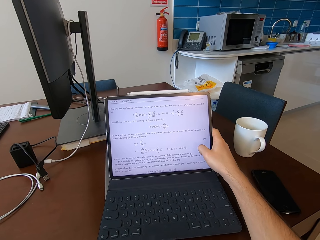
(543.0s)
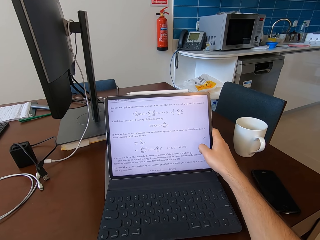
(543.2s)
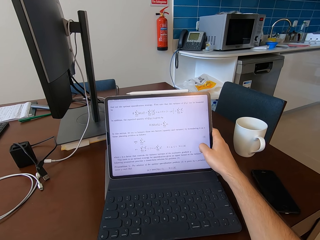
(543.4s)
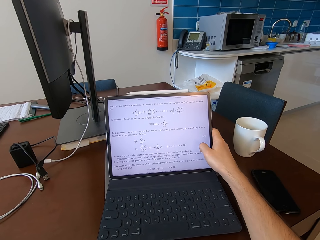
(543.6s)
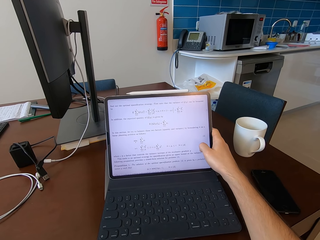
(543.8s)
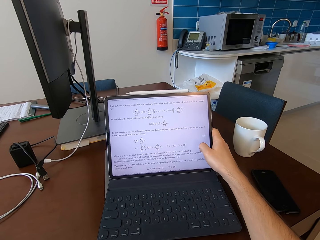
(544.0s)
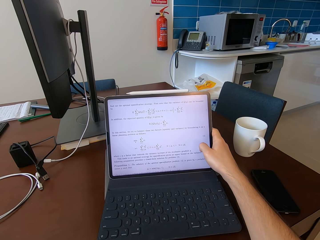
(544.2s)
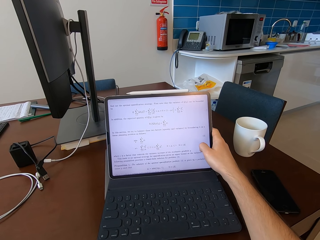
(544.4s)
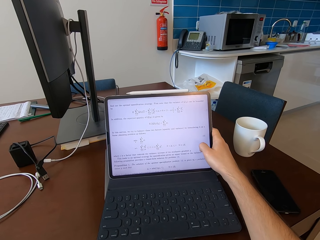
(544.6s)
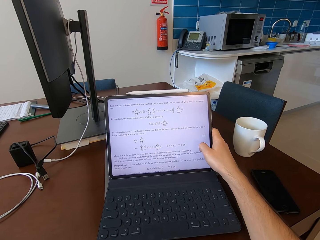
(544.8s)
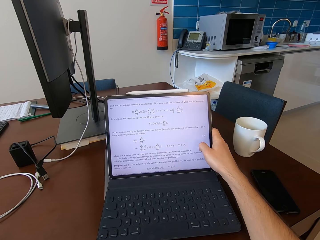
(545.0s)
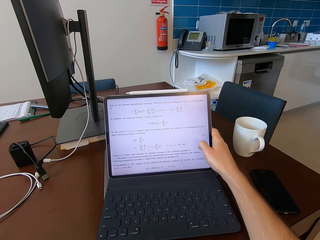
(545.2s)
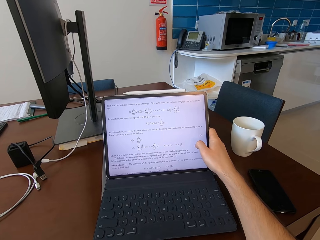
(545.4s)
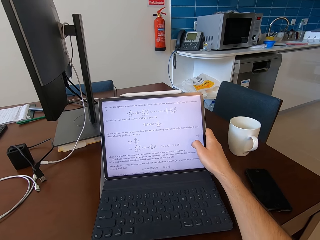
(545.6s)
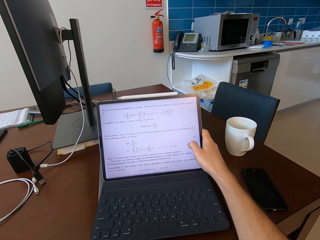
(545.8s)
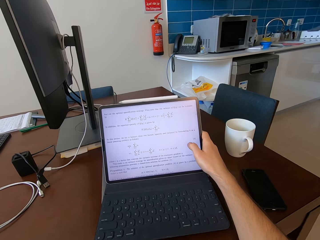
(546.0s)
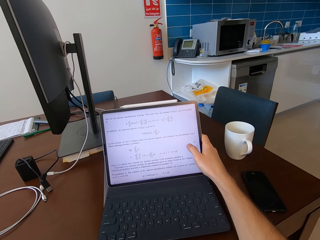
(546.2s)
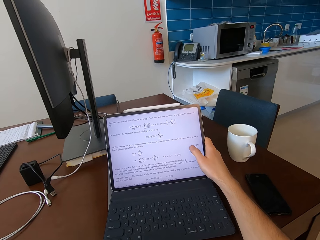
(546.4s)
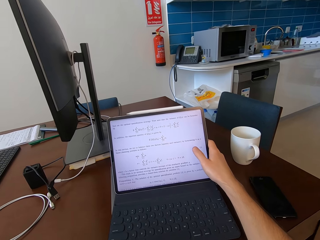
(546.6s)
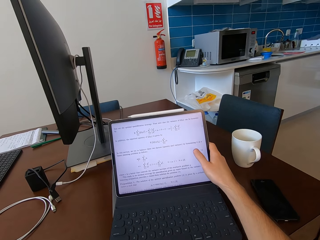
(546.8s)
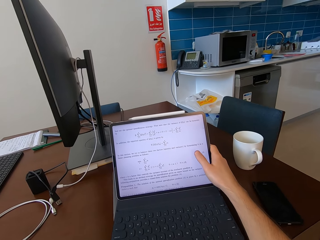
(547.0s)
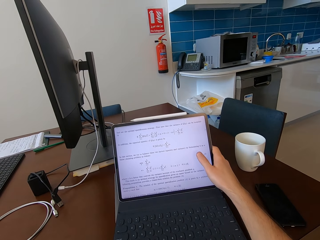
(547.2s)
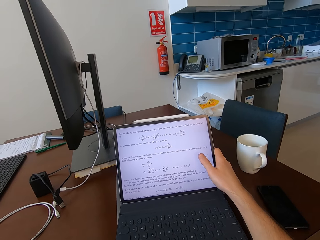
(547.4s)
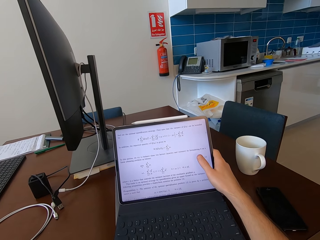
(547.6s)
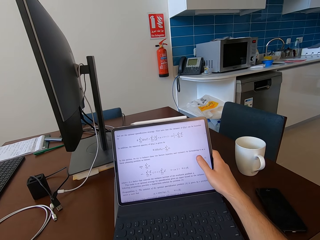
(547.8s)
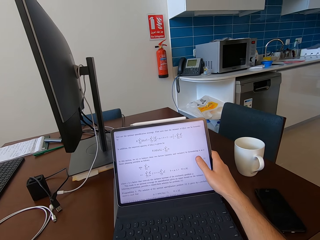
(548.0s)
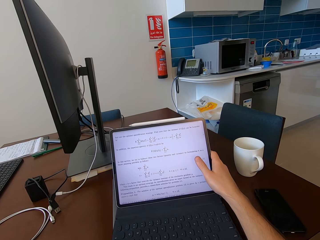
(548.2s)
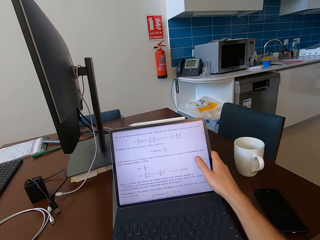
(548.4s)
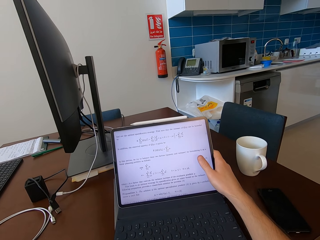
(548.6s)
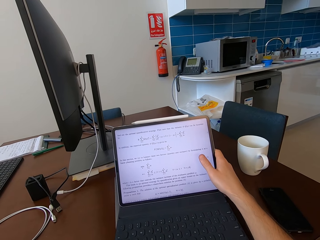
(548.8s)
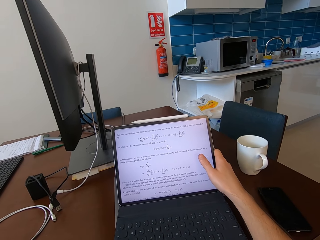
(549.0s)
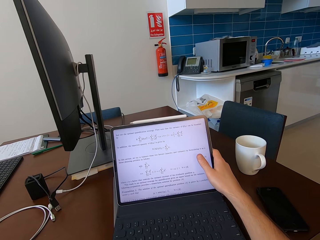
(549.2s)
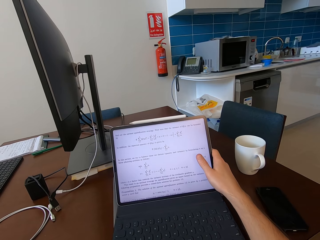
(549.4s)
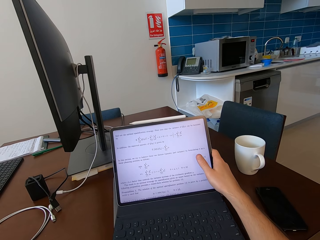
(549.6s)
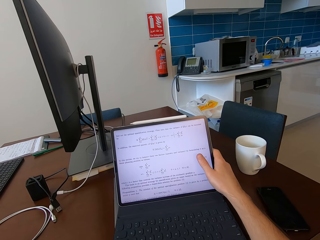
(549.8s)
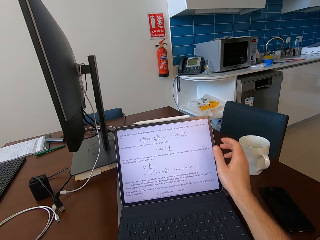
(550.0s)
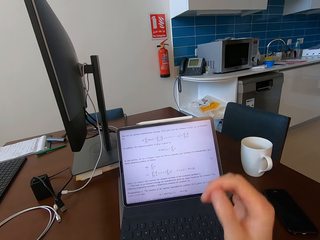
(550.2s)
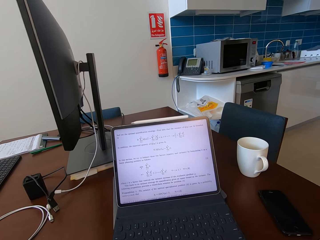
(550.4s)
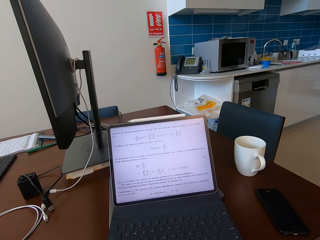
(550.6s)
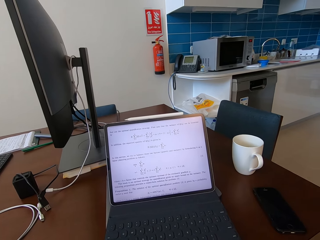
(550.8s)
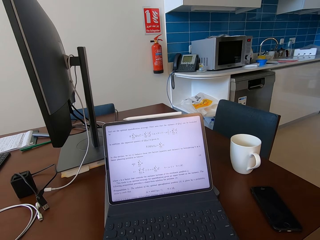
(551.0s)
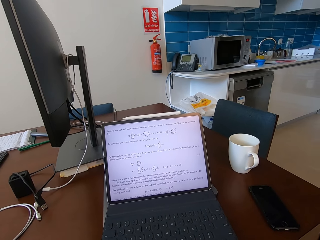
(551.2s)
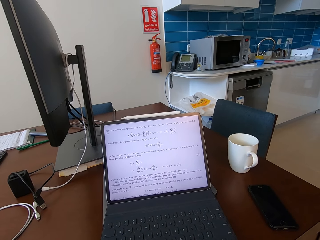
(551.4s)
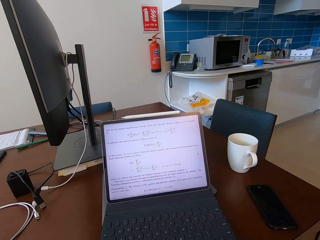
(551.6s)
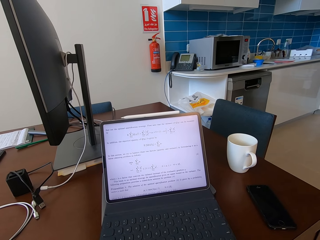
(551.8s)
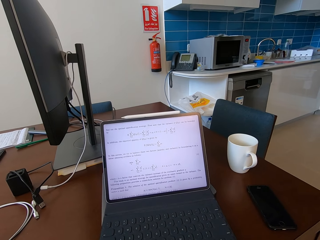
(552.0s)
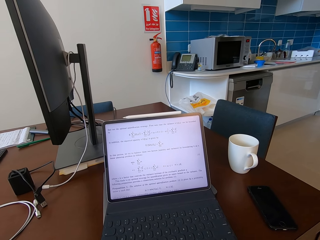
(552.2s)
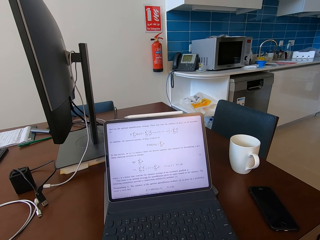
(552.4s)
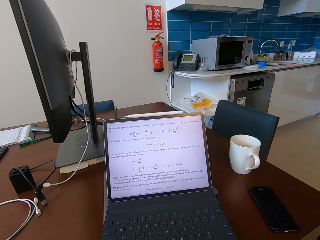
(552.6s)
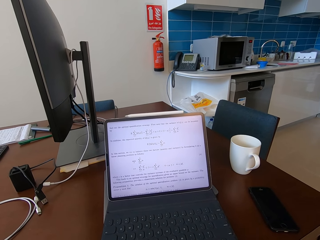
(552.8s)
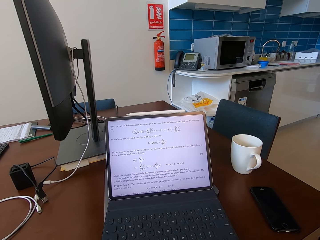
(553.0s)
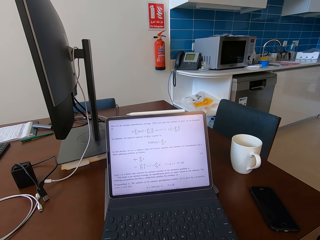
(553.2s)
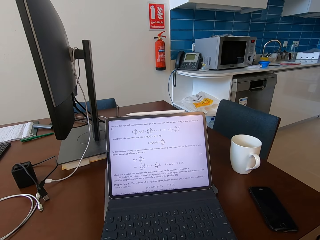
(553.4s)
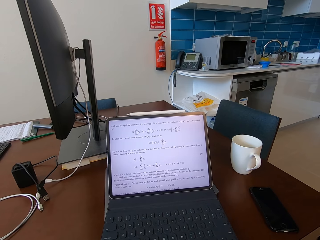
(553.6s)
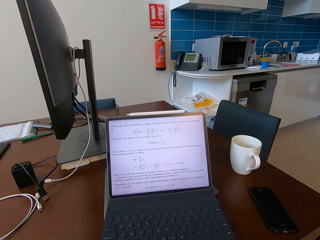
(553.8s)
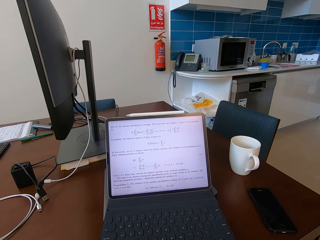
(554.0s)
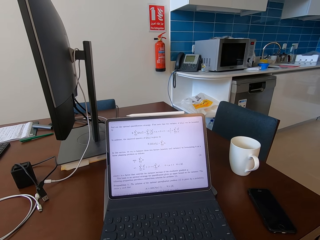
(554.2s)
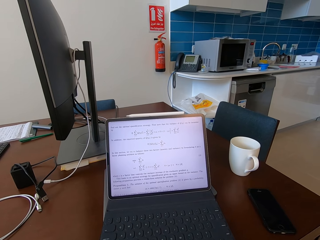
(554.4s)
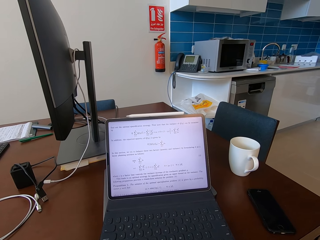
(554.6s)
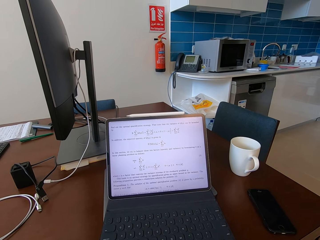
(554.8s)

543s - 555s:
The camera wearer moves the hand.

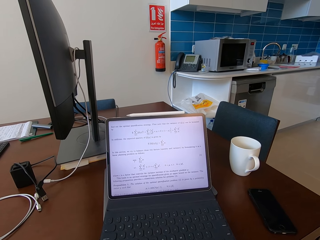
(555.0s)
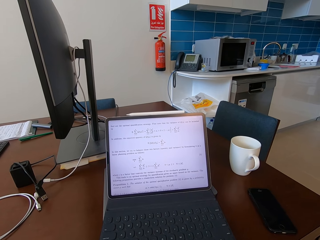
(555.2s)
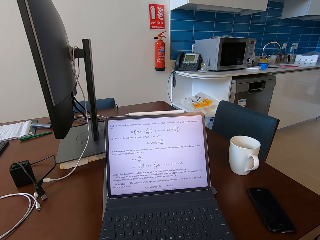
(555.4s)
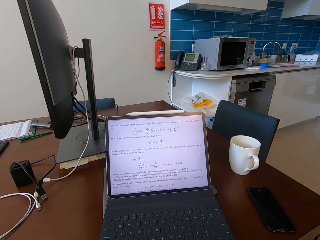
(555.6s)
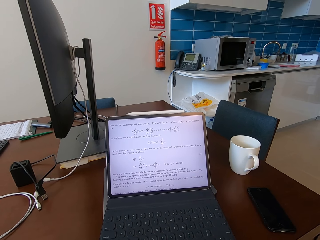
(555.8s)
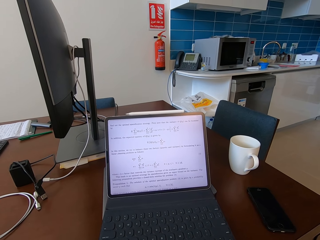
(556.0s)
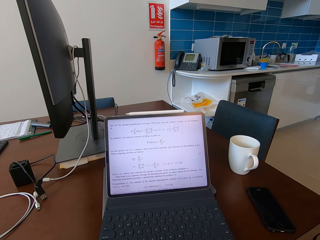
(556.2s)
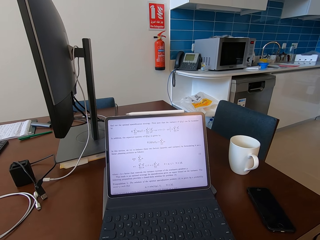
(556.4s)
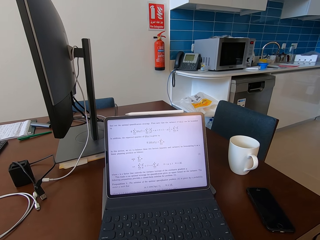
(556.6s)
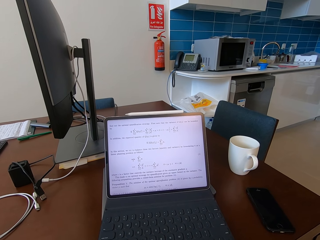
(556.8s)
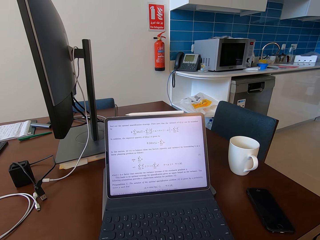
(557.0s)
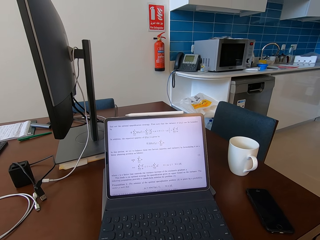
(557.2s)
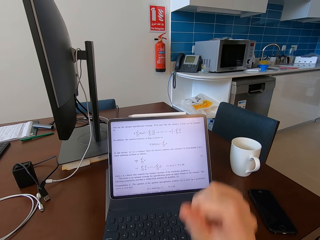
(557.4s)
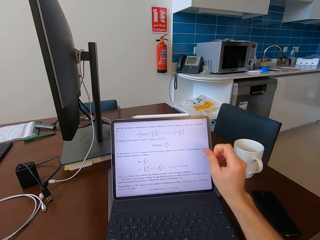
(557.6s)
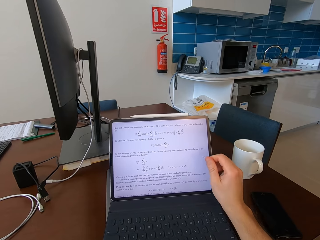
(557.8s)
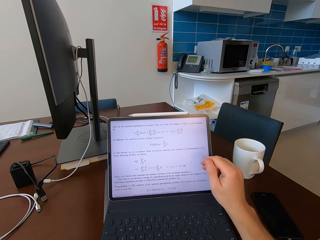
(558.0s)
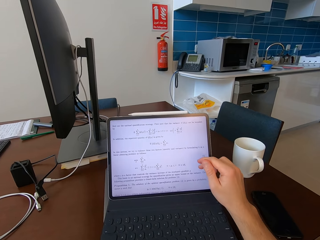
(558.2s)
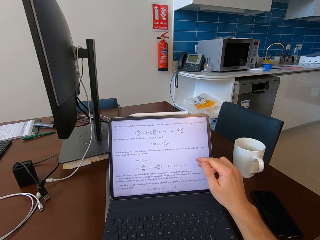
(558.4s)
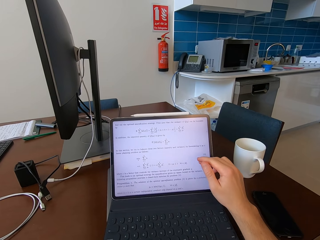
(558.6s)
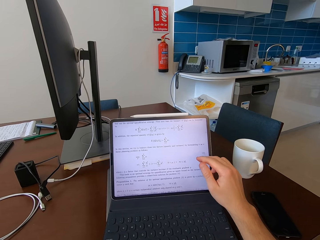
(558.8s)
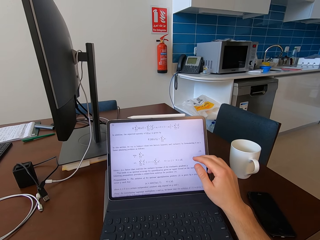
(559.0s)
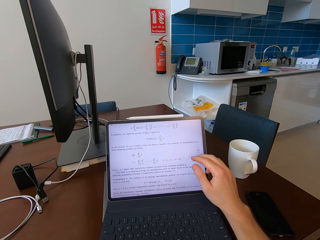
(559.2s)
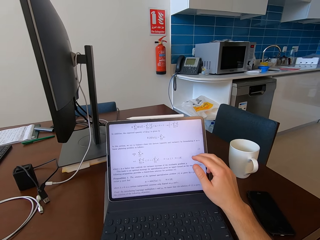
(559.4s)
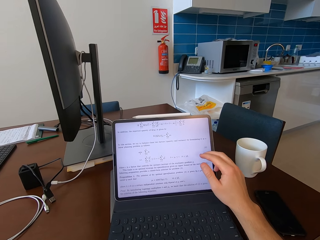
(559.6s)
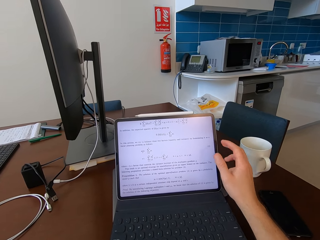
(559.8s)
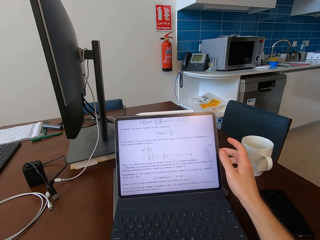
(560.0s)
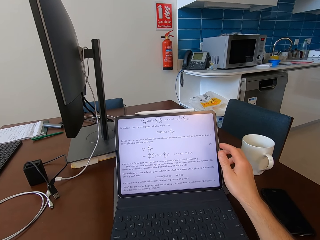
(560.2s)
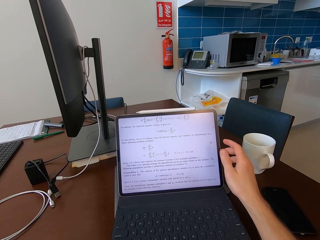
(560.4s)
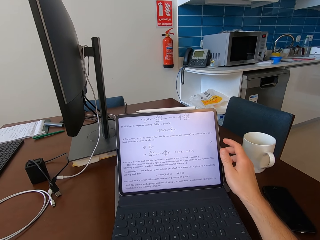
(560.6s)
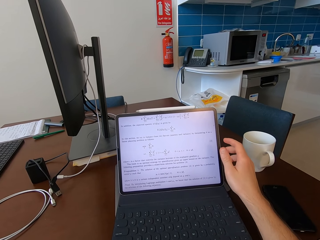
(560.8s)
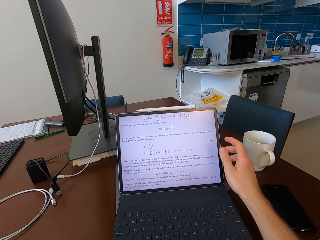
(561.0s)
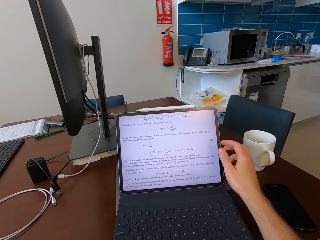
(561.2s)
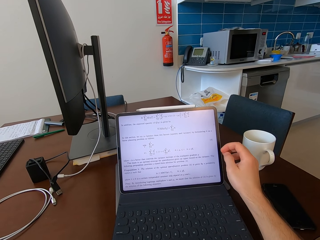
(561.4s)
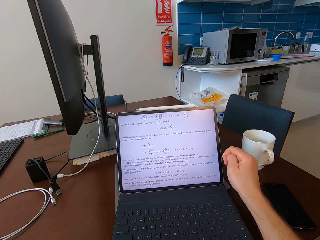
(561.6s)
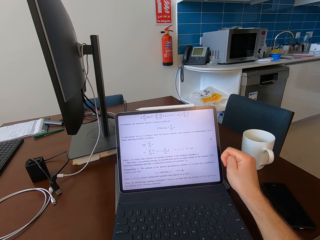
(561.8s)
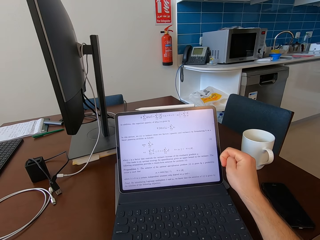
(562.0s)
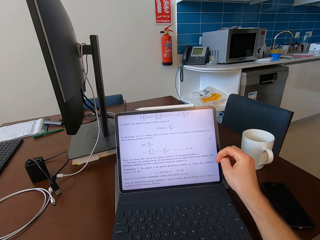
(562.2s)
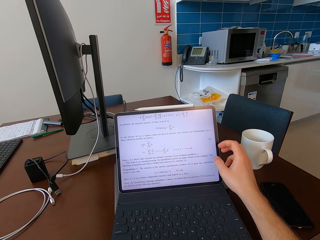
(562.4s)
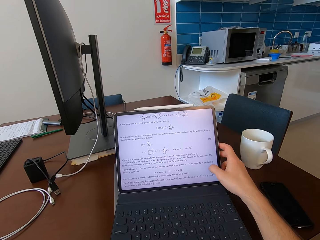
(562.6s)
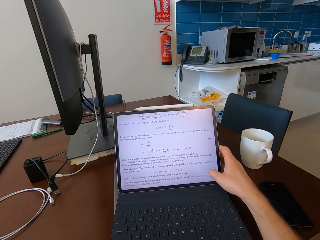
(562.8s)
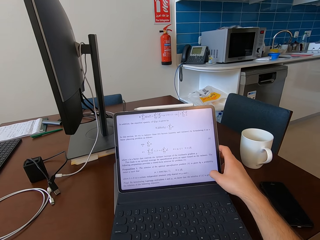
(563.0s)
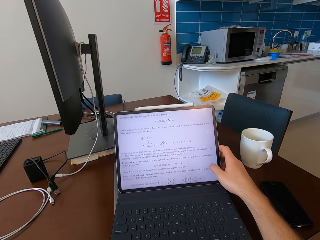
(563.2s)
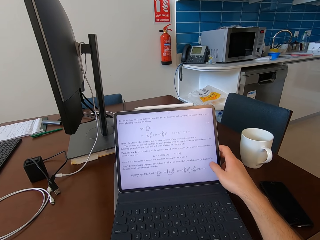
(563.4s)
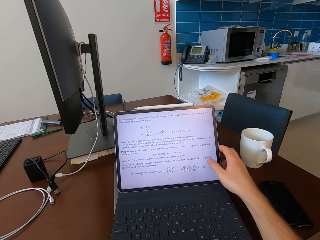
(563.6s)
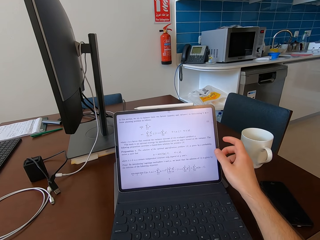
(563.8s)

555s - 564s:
The camera wearer touches the tablet or laptop on the table with his right hand.
